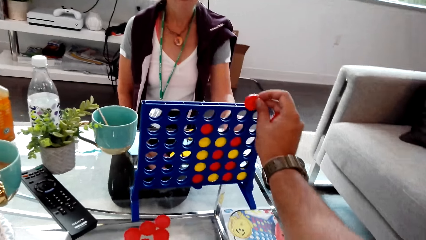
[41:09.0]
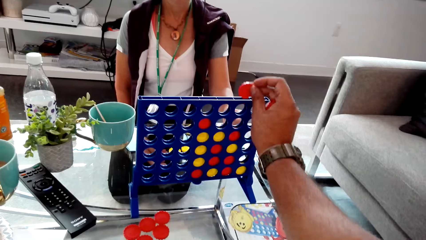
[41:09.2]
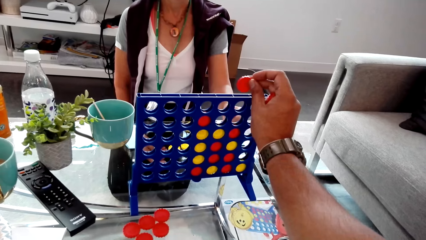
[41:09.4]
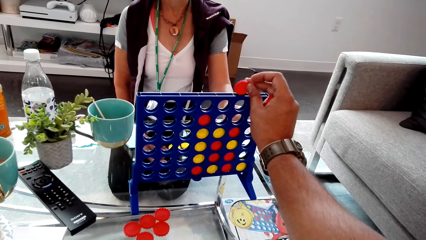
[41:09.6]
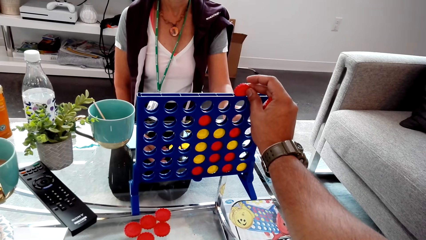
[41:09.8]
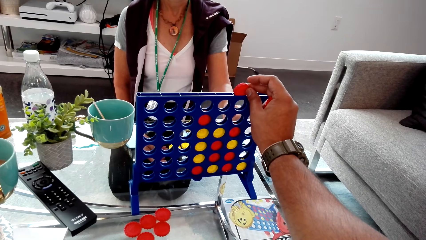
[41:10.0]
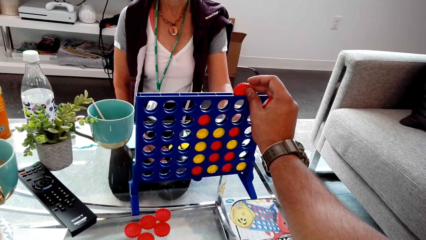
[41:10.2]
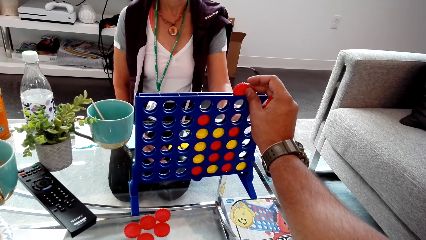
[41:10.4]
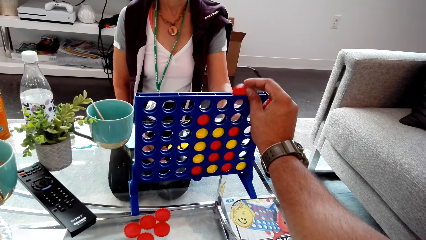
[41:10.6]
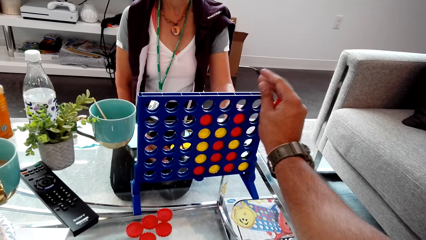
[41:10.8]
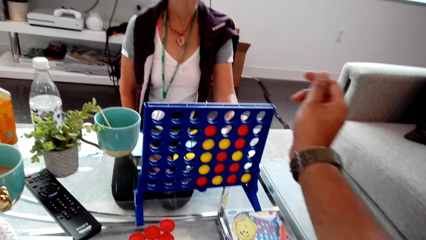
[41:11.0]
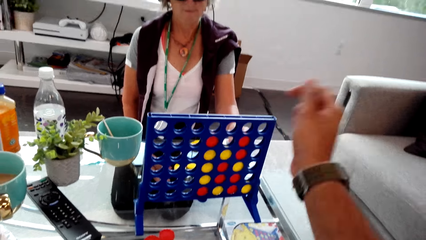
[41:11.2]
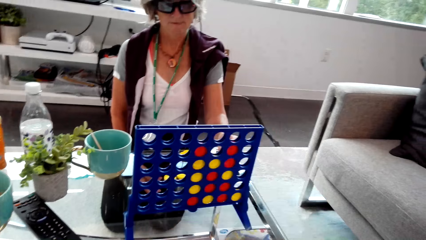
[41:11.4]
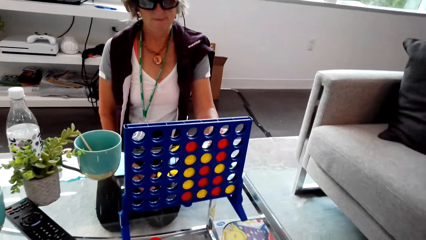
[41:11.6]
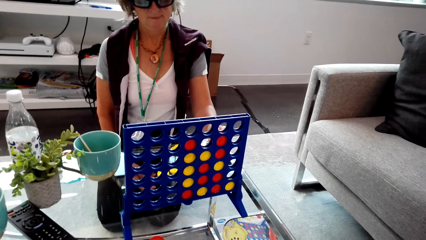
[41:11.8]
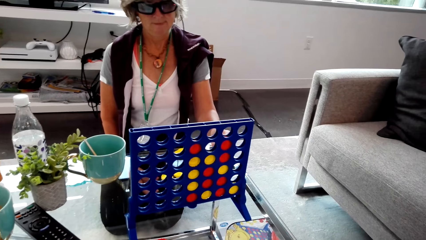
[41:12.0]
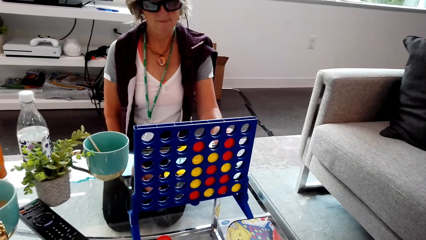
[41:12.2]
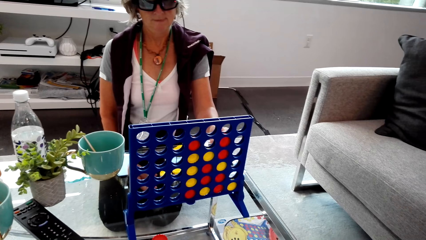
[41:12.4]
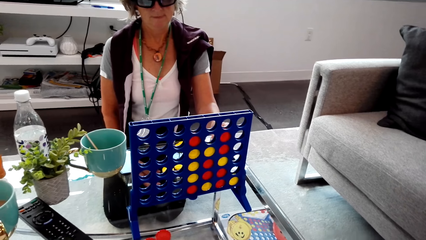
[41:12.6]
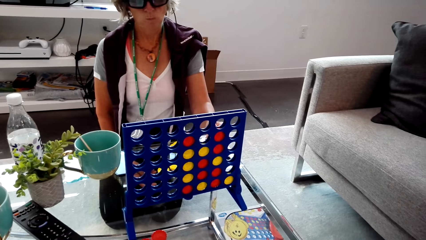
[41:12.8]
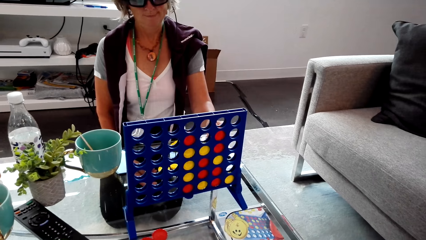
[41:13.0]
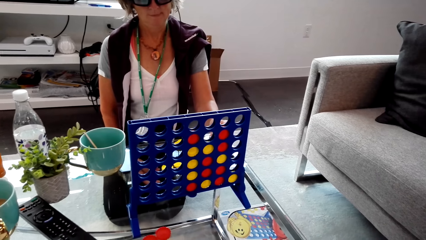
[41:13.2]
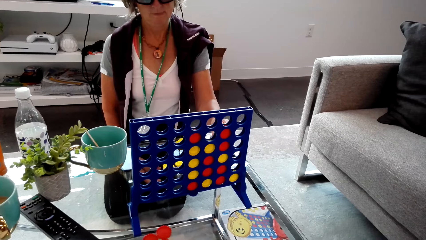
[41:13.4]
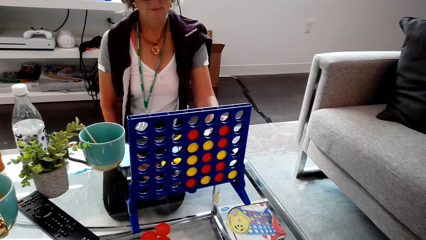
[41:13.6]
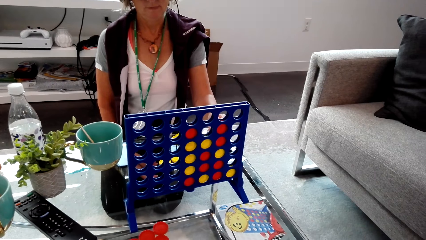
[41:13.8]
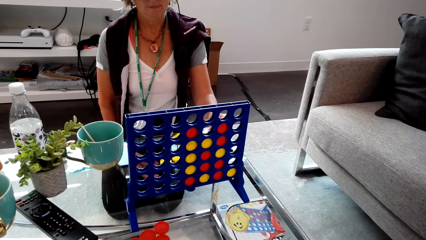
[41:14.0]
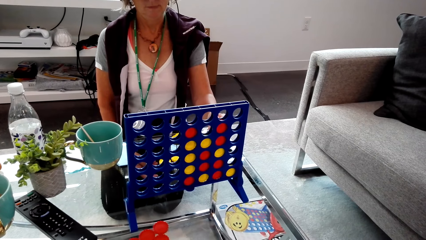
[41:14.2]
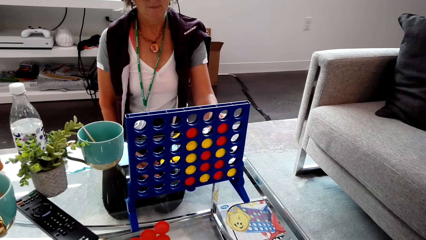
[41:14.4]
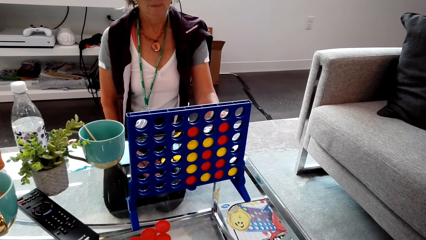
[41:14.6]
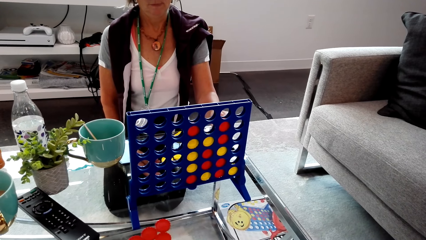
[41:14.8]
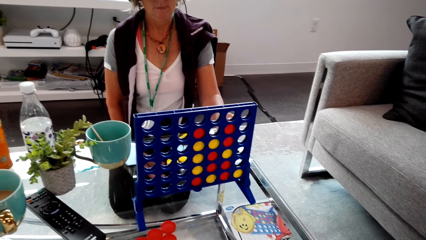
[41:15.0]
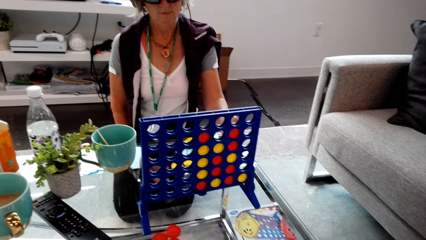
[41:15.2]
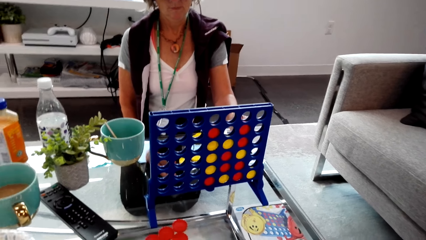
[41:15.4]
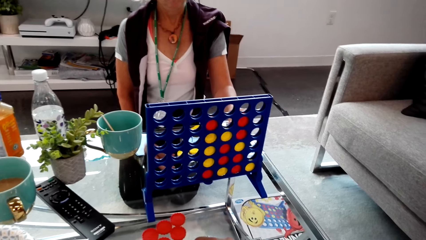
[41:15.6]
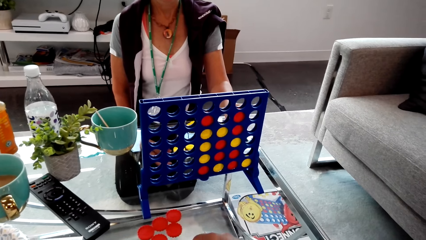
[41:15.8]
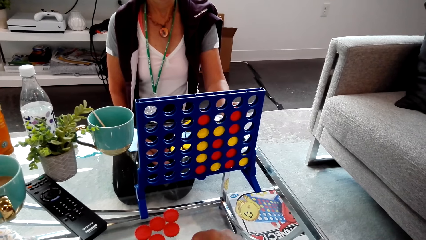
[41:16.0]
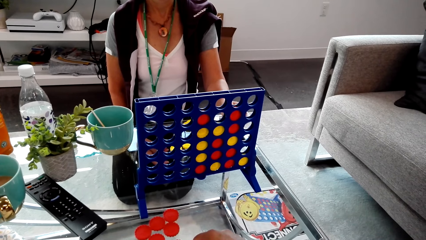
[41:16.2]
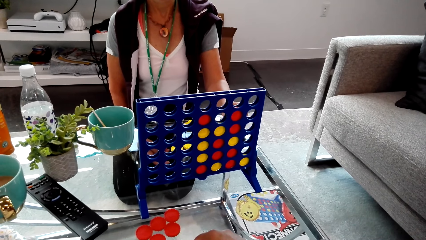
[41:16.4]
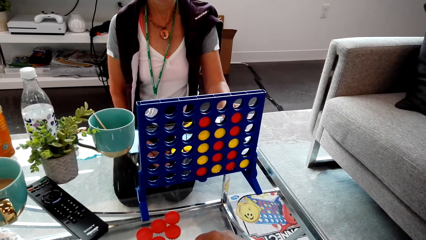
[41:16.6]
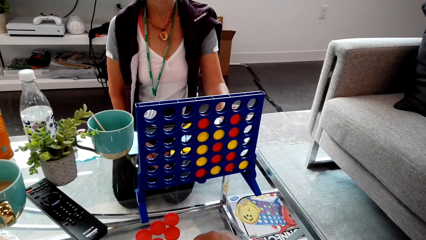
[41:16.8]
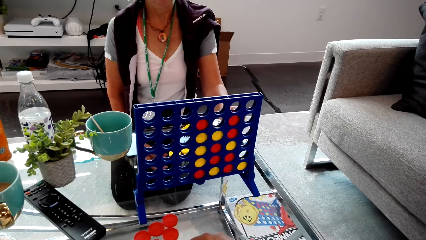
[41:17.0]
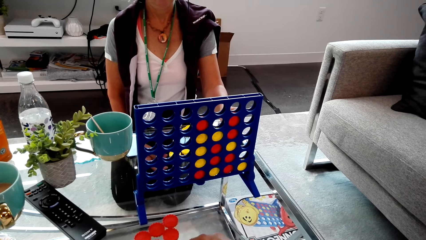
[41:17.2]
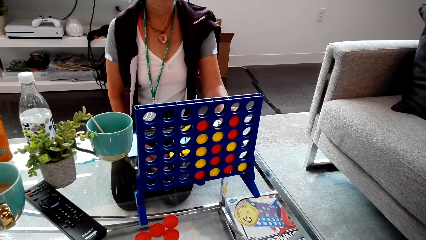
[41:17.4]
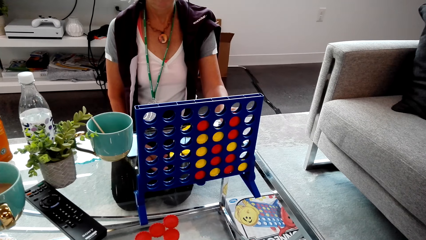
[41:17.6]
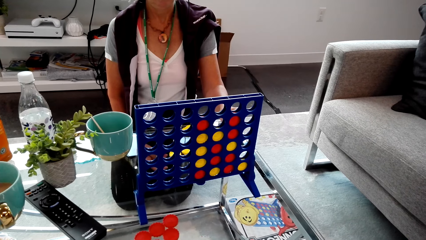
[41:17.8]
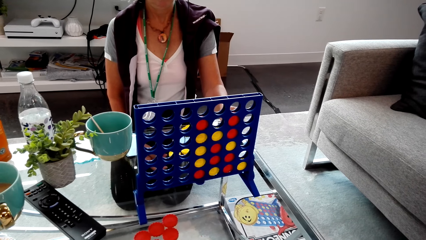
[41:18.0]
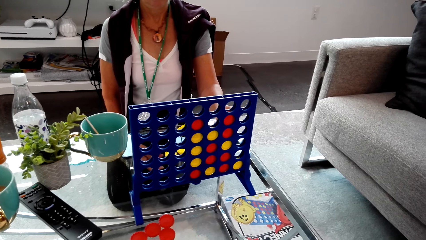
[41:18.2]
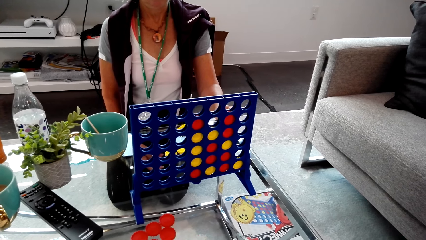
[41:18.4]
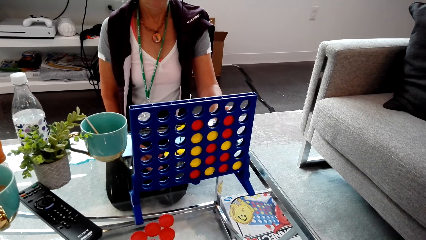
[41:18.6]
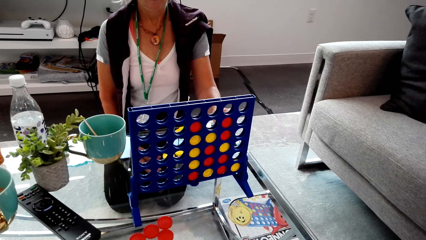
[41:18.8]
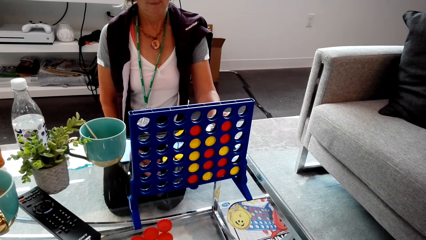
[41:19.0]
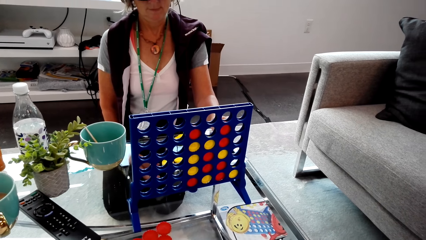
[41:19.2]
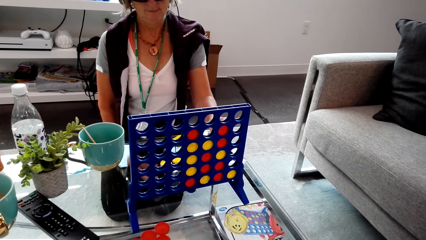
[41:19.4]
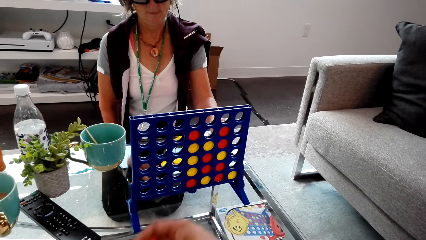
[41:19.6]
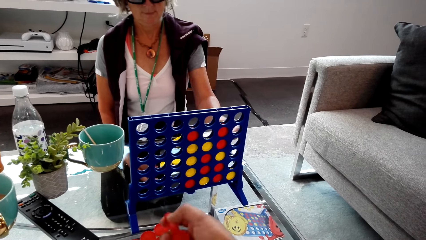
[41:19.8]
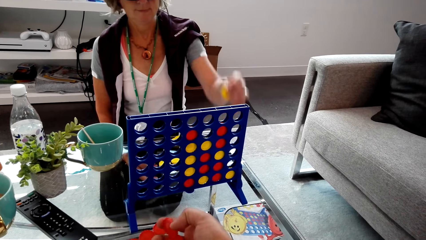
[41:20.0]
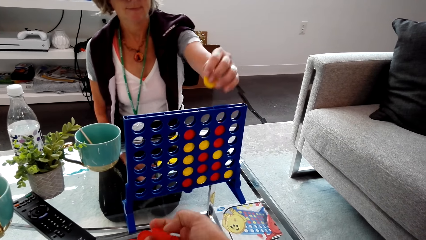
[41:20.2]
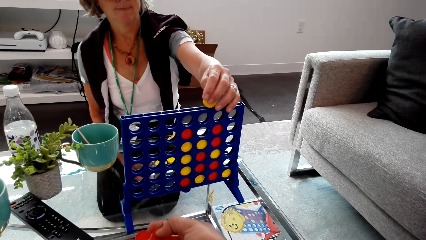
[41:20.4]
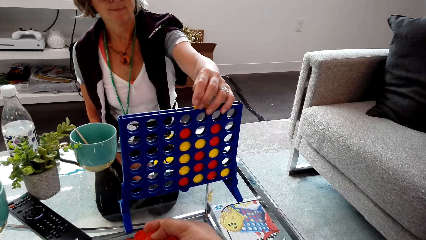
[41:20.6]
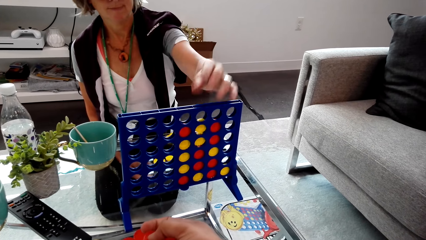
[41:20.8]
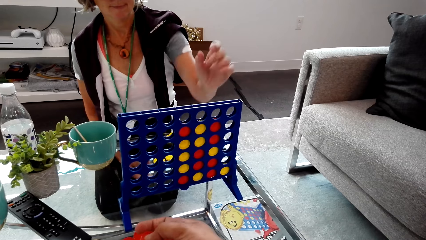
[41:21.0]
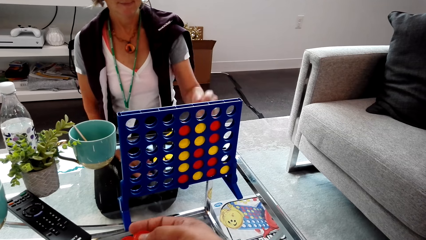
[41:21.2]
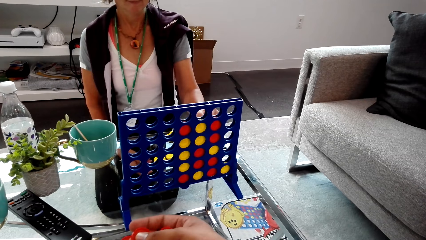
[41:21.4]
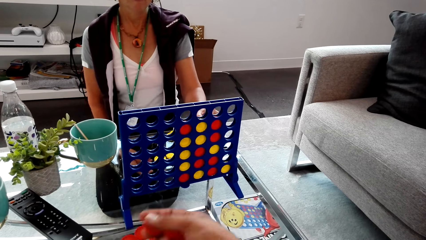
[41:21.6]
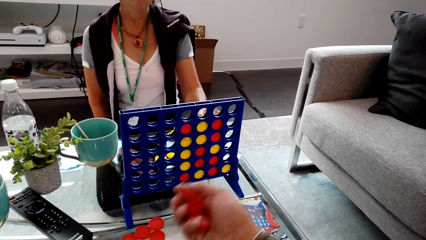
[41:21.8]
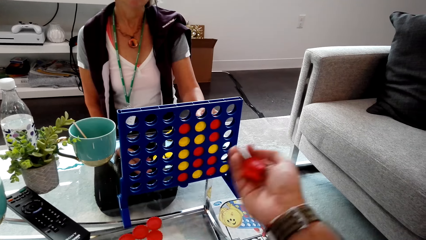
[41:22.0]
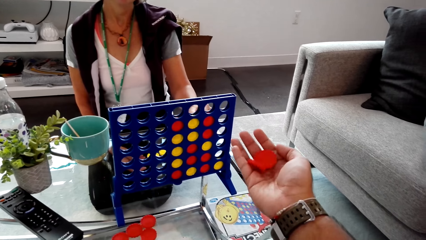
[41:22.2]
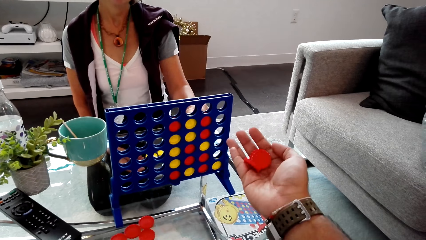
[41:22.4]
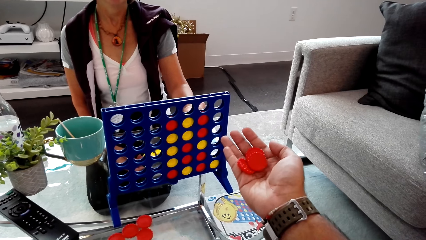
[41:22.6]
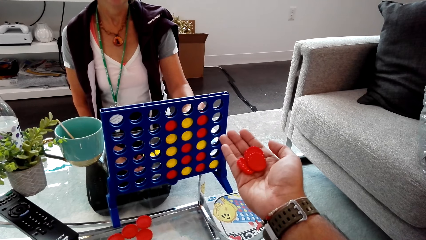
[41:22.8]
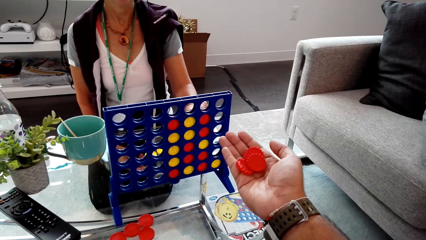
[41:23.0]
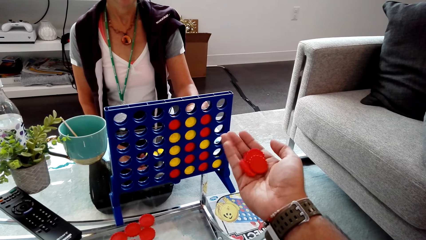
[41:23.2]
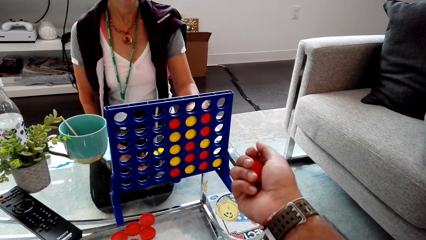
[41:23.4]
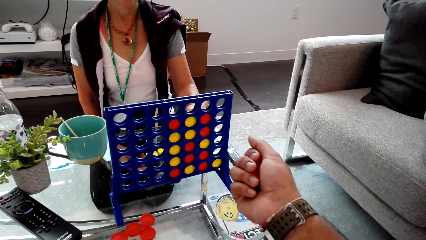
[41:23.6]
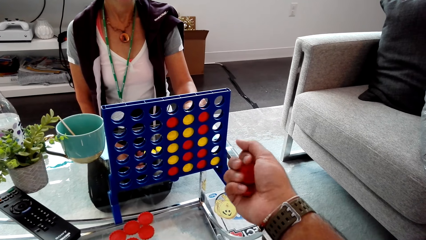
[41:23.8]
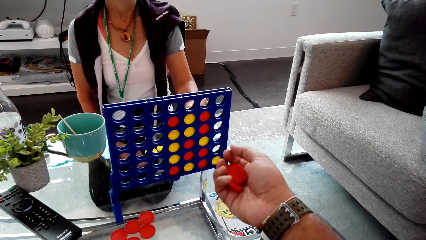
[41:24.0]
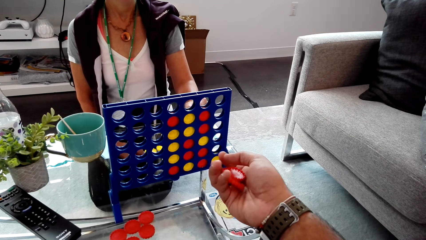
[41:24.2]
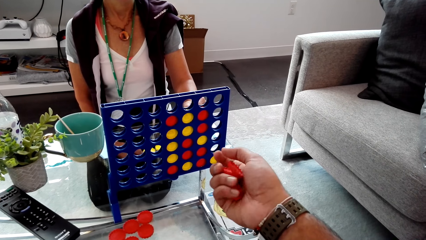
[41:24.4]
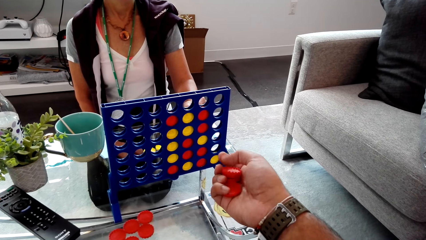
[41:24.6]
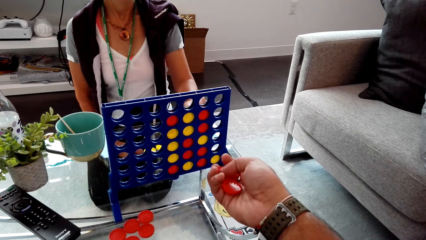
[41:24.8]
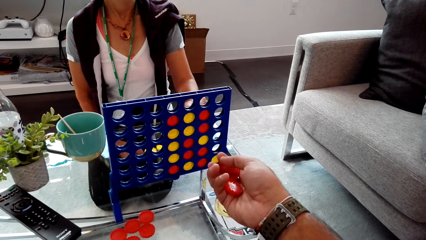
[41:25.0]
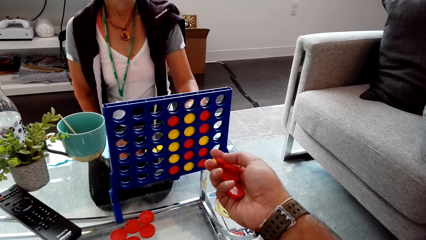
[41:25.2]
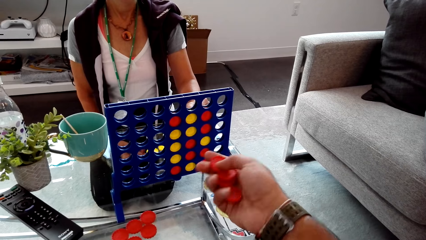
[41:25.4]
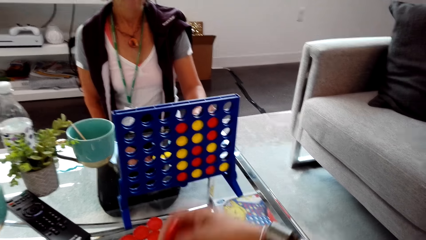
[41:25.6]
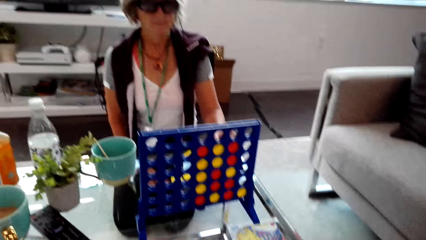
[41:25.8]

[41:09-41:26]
The camera wearer drops the disc or chip into the grid. They look at the woman. The woman drops the disc into the grid. The camera wearer picks the disc with the right hand. They look at the chips on the hand.
